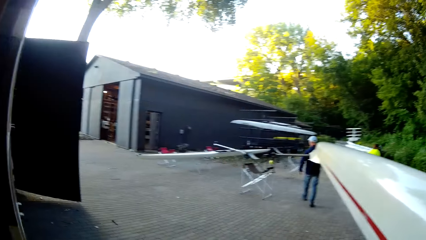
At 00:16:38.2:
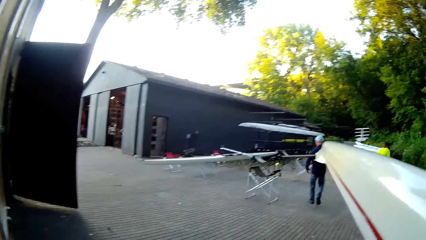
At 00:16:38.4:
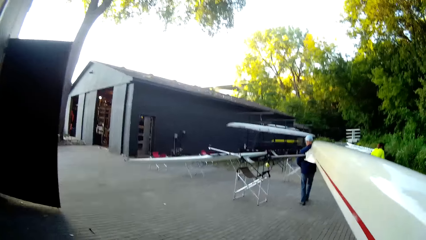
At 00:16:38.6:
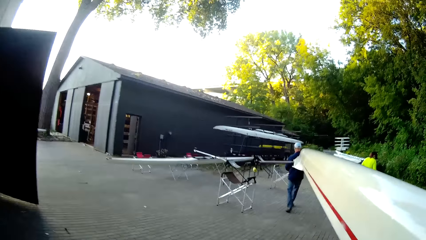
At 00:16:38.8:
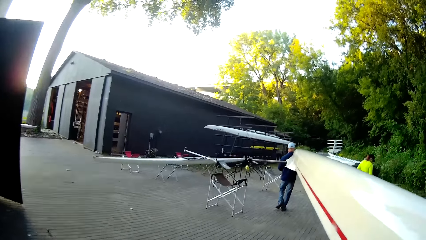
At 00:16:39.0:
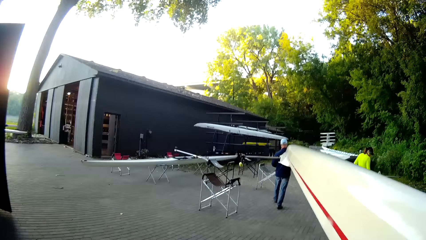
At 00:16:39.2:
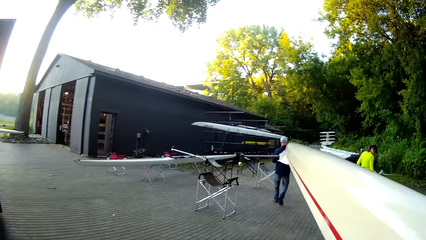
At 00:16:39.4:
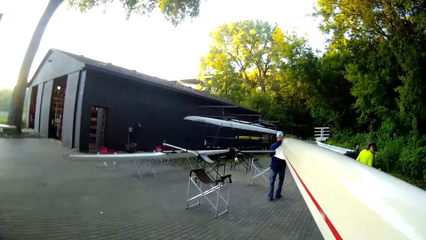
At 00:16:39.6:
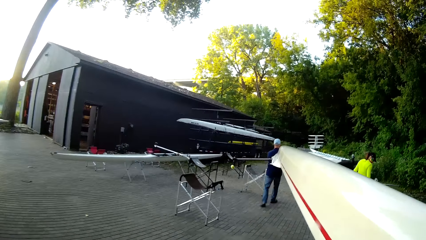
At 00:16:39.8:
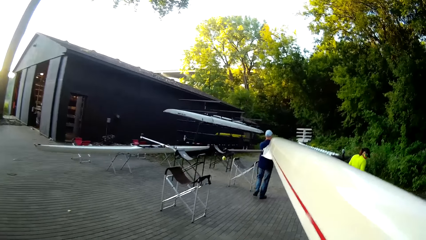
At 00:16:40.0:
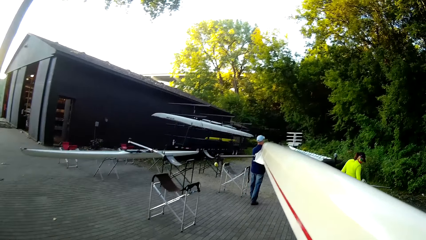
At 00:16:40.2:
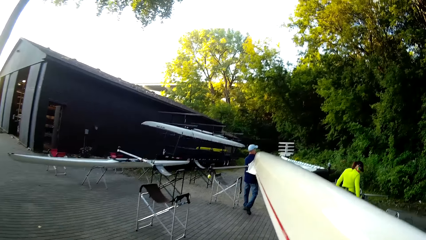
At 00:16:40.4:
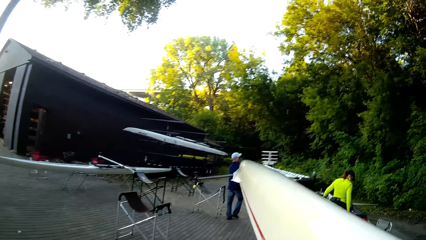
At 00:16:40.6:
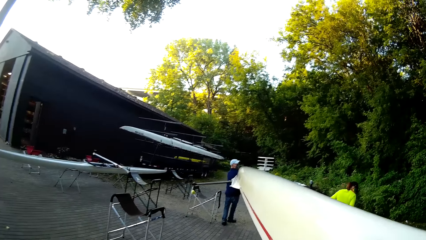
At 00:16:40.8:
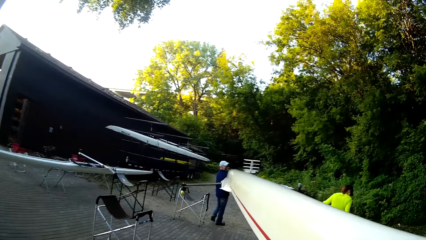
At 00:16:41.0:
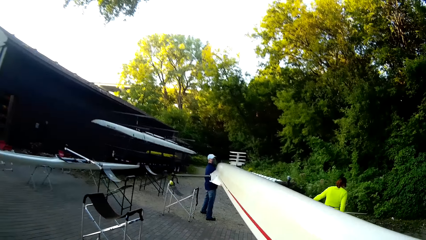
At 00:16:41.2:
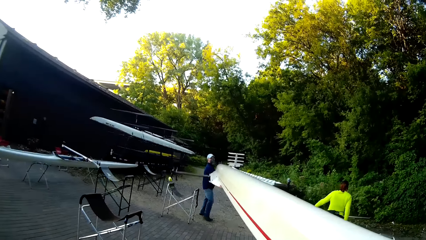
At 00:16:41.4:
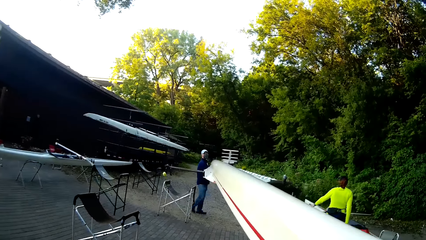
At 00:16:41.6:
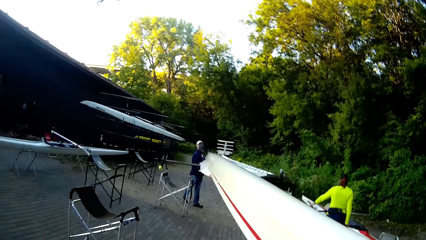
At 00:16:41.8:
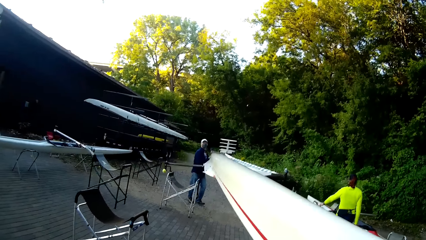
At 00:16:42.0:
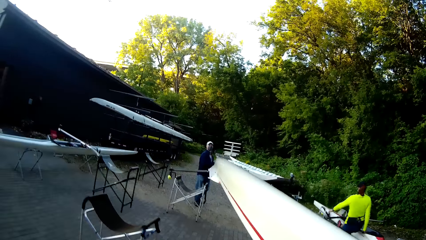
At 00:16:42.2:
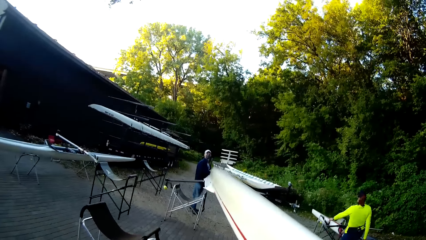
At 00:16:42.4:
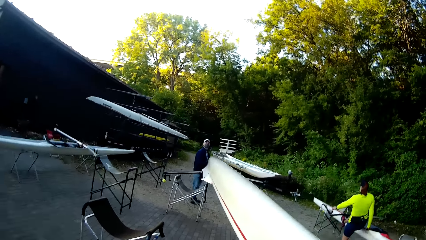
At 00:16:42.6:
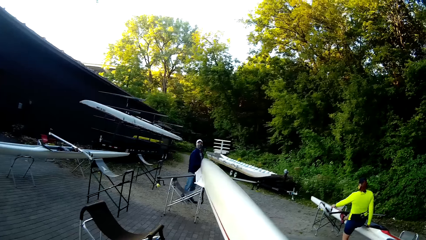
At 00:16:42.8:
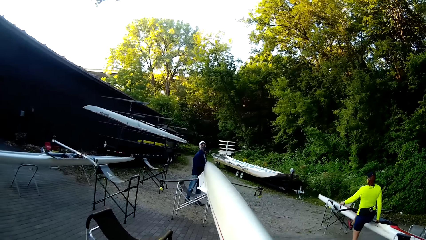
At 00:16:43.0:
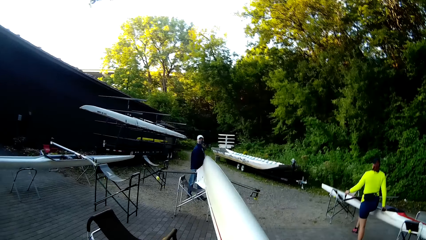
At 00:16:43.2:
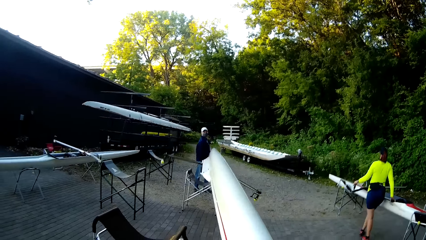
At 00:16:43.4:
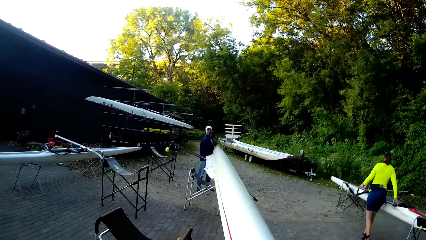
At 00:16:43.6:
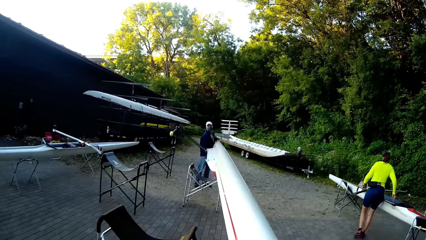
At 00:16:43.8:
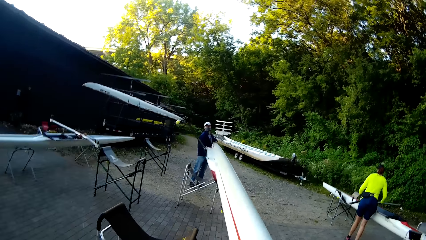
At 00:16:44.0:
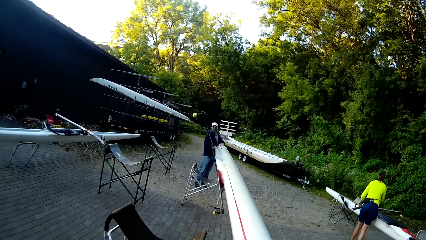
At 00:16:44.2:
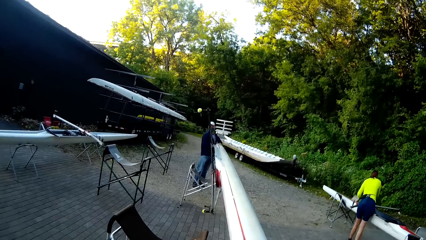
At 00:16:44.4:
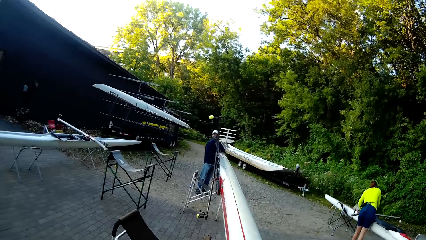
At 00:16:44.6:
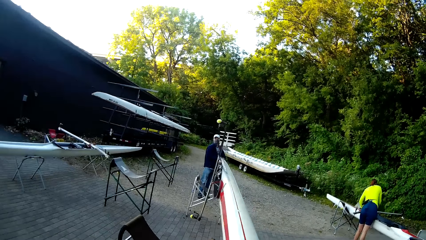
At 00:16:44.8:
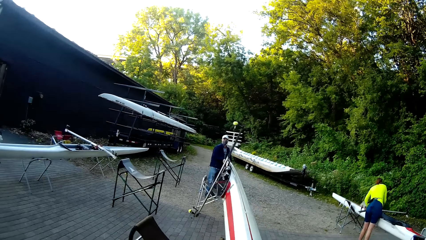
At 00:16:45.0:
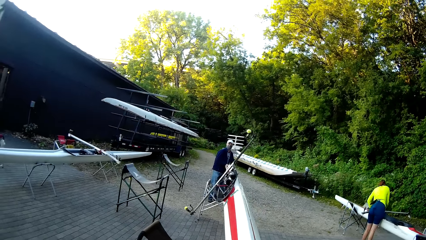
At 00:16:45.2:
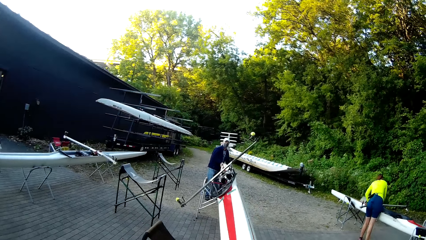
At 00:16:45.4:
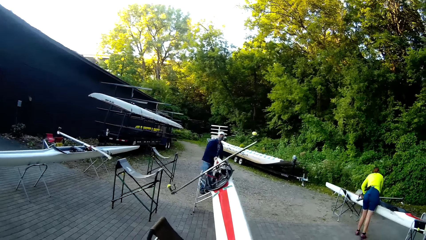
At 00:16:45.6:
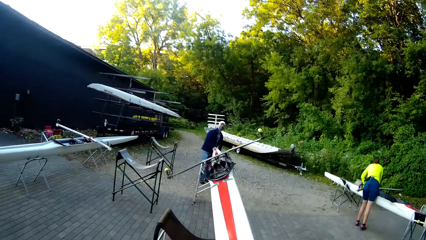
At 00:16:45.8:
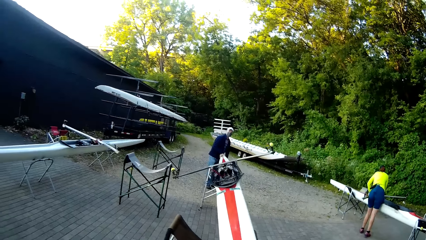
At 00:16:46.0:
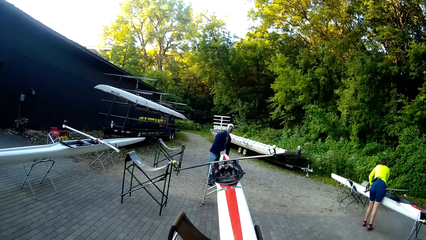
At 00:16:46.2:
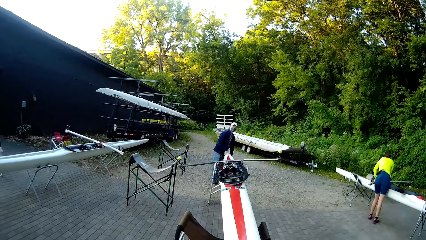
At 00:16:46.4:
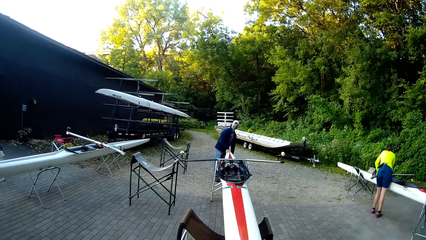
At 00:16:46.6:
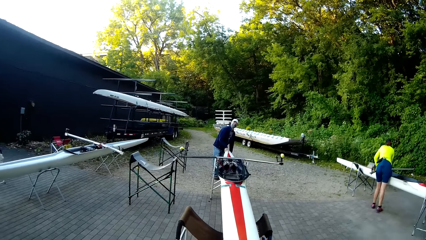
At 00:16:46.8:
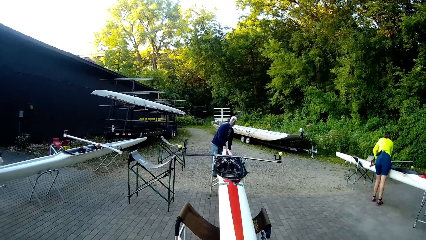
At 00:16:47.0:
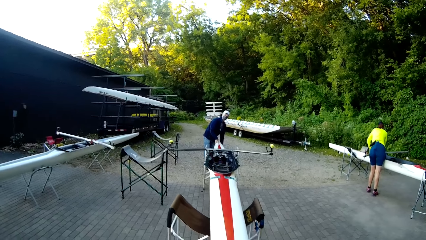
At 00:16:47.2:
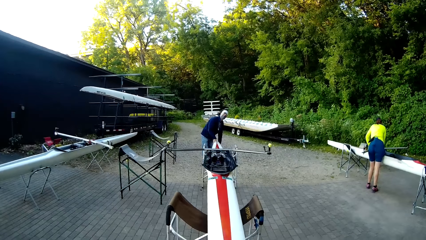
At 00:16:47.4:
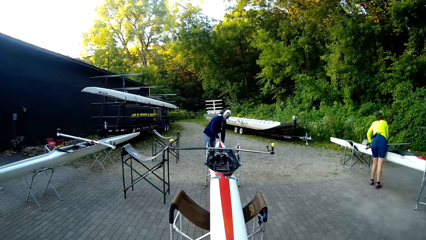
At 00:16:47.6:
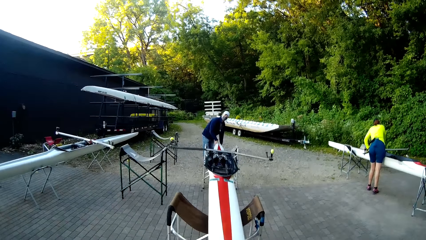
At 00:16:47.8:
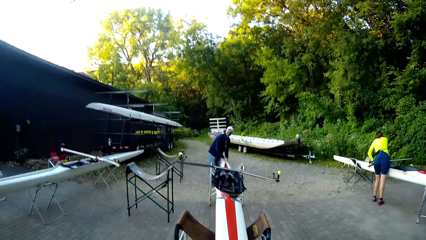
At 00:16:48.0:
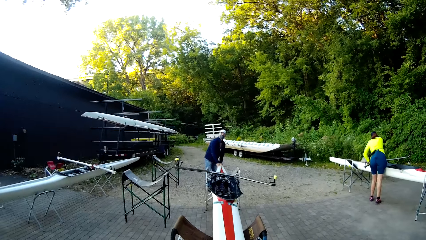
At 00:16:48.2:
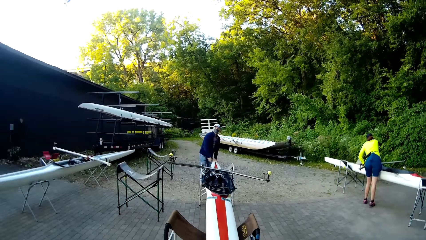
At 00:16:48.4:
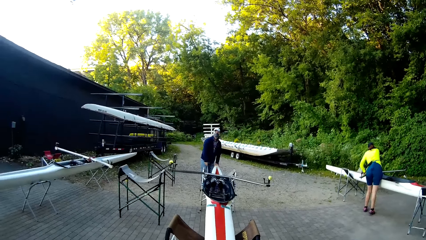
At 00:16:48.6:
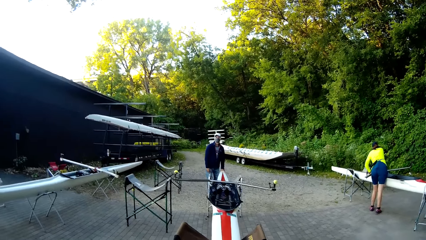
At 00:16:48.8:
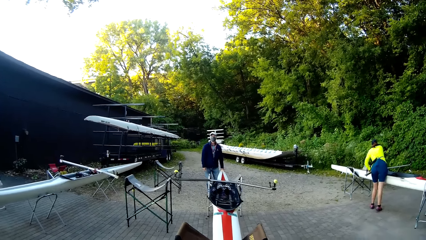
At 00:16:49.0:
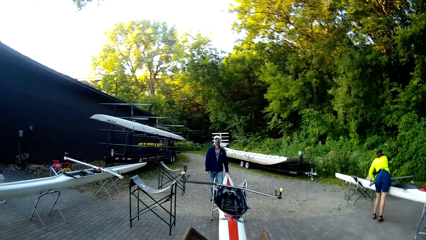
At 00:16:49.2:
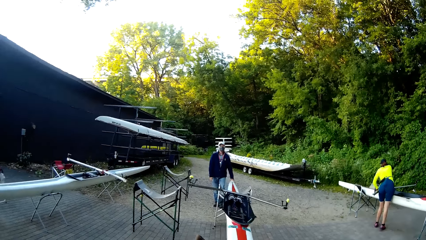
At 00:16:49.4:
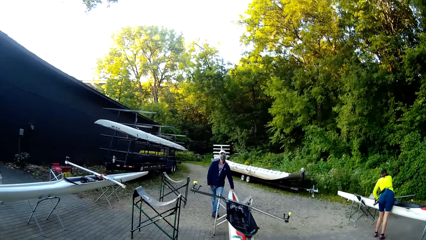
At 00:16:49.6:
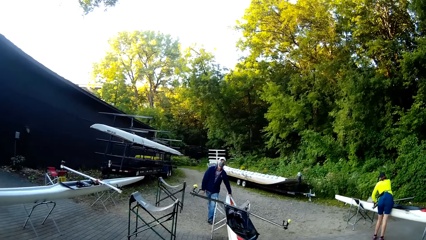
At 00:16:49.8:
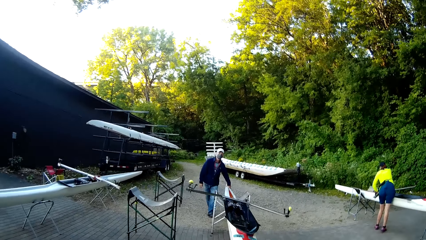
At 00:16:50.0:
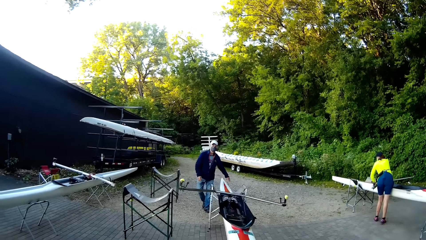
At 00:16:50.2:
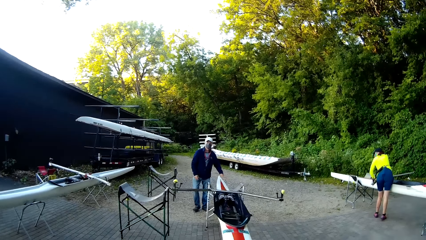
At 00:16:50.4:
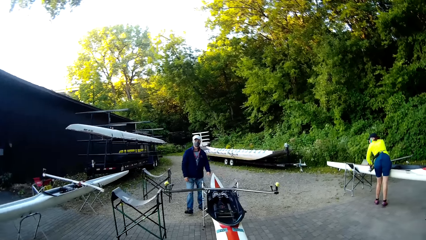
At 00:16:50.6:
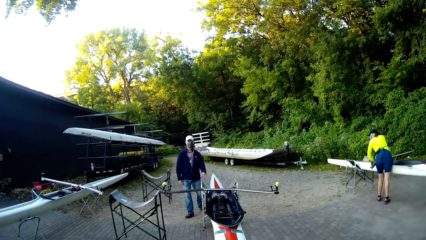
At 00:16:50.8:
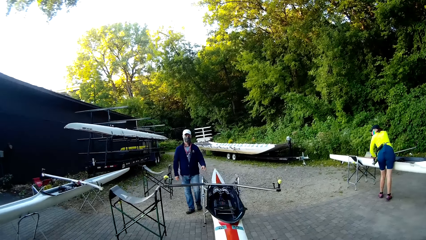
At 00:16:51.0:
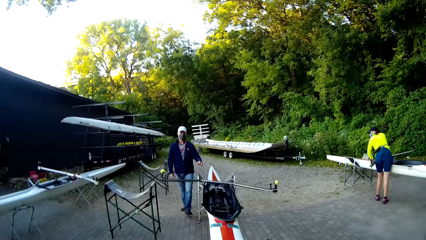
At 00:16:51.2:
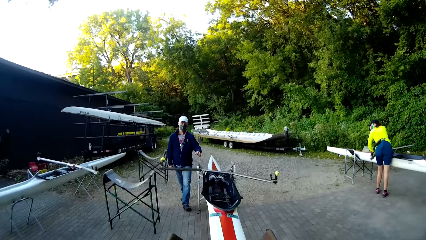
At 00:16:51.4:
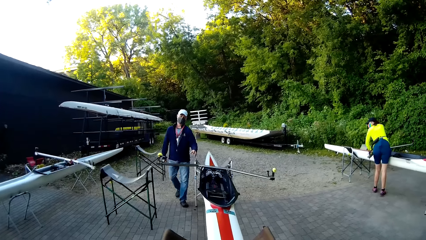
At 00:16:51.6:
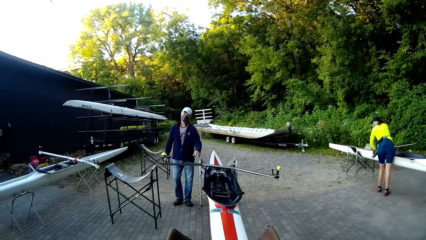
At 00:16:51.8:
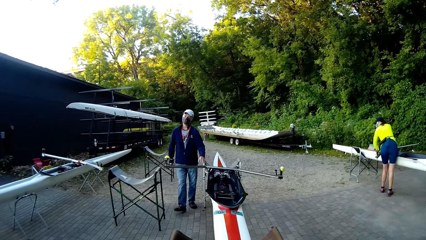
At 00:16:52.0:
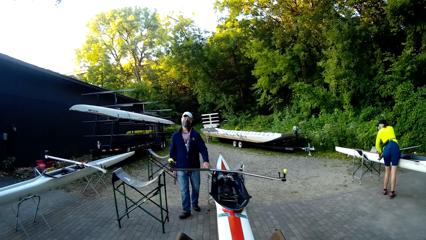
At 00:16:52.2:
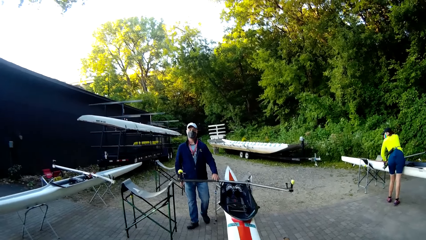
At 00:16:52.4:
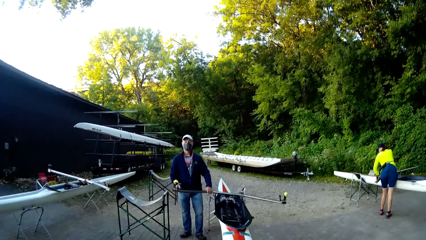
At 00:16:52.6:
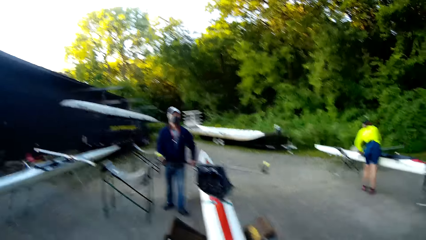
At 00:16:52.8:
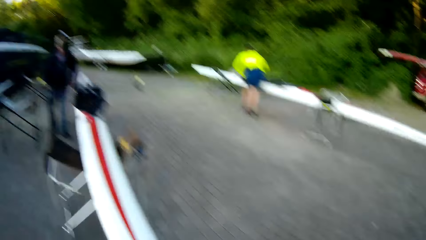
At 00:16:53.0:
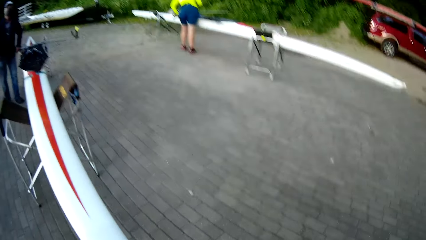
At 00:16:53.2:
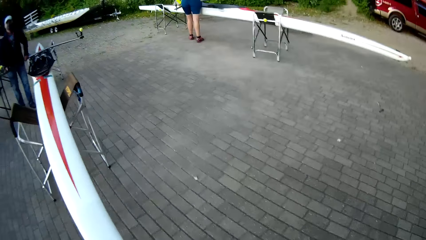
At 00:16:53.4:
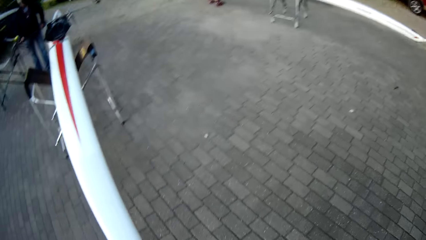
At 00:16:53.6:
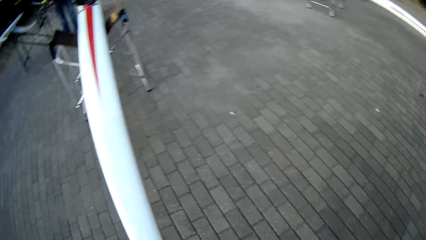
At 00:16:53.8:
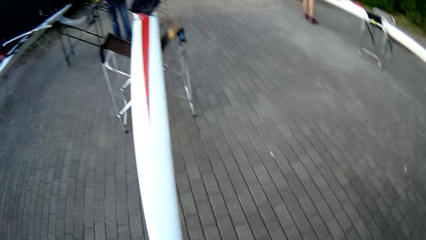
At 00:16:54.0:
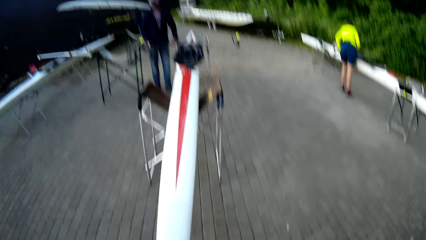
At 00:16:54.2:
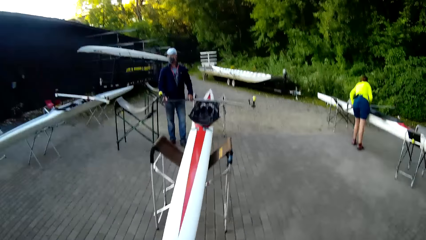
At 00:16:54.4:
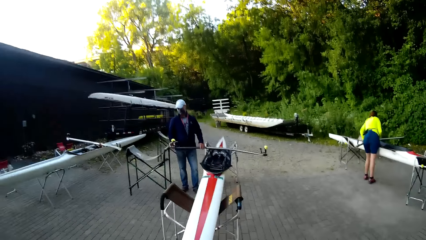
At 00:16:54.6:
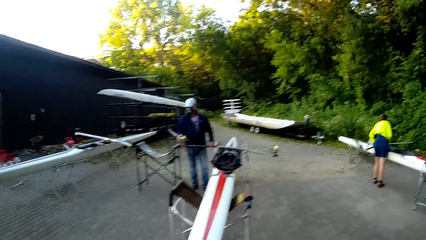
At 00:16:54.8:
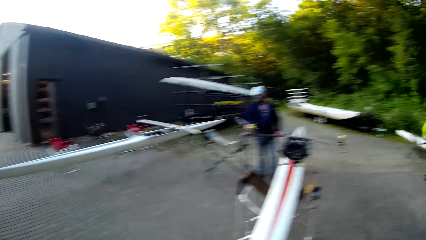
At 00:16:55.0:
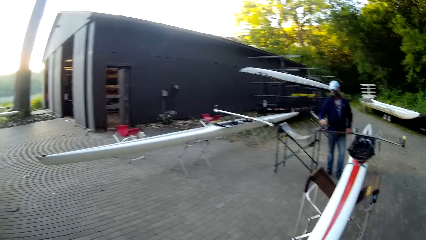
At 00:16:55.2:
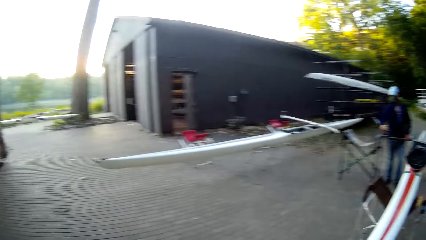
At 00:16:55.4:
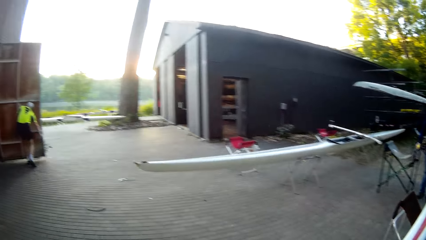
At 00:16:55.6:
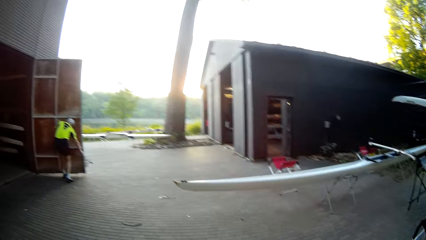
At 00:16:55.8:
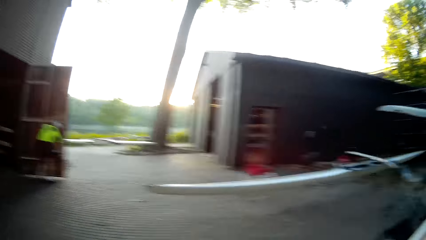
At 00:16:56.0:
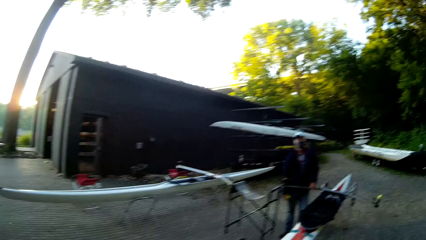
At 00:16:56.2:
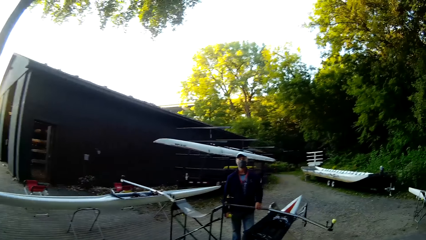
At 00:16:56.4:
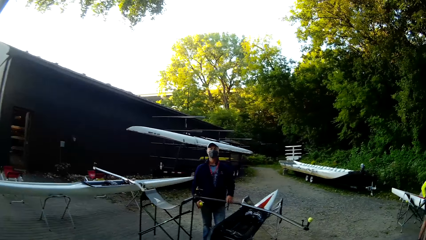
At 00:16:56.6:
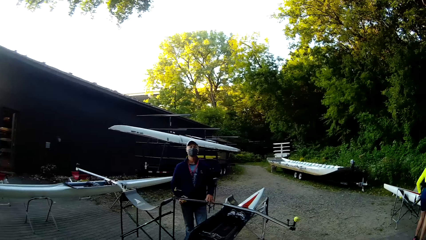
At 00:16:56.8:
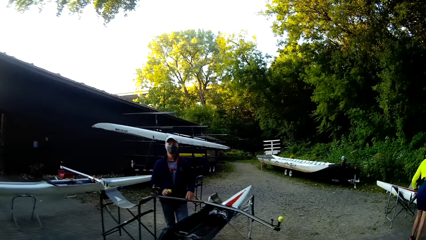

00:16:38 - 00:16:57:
A woman drags the chairs. A man puts a boat on the chairs. The camera wearer holds a boat. The man aligns the boat. The camera wearer looks at the boat. The man removes a ball on the boat.
